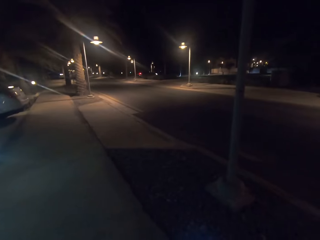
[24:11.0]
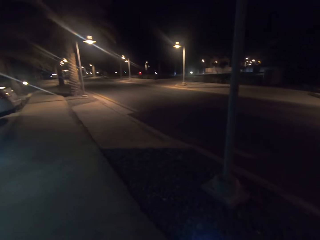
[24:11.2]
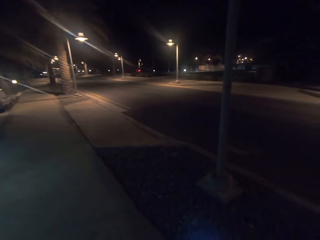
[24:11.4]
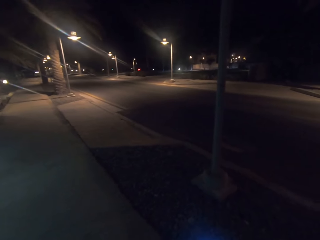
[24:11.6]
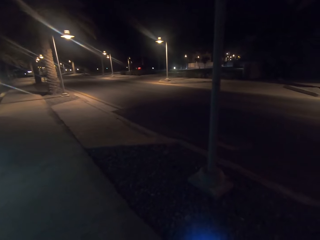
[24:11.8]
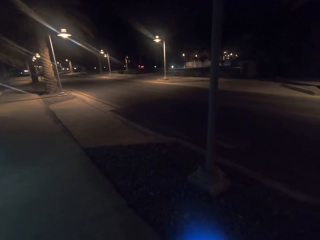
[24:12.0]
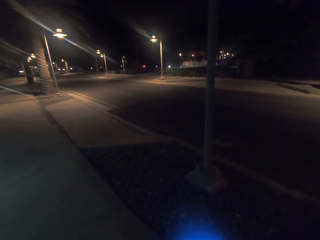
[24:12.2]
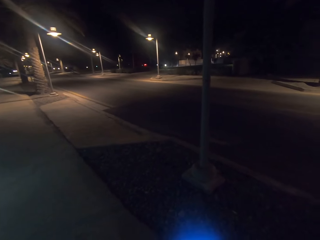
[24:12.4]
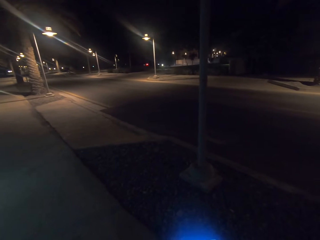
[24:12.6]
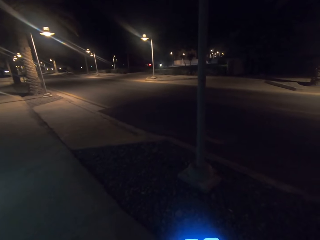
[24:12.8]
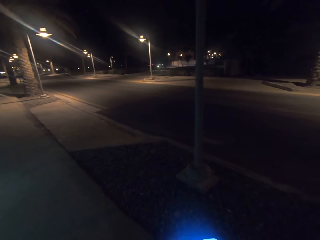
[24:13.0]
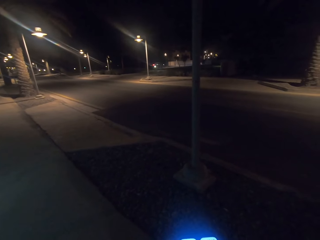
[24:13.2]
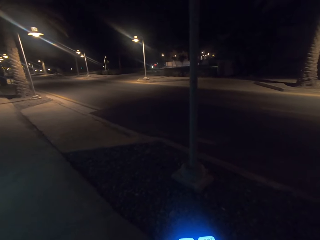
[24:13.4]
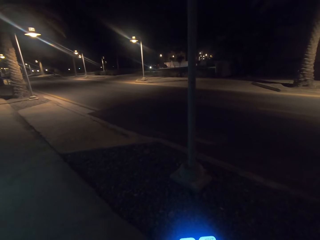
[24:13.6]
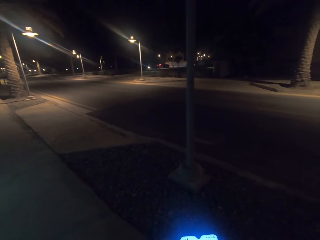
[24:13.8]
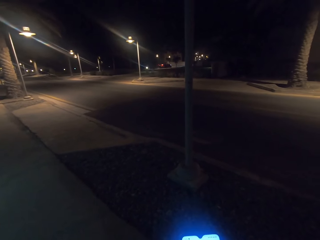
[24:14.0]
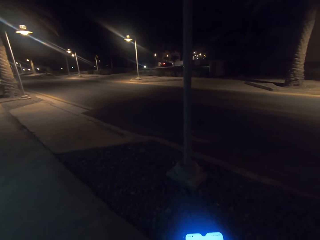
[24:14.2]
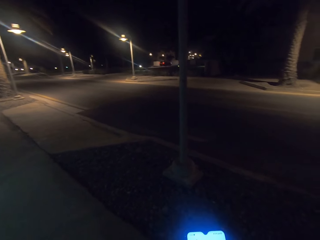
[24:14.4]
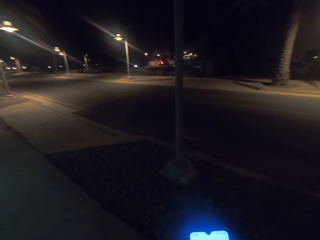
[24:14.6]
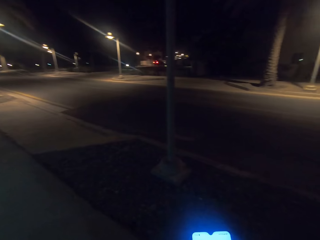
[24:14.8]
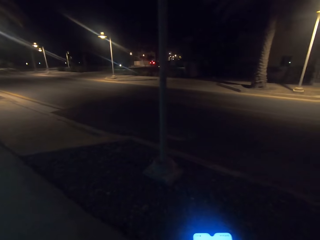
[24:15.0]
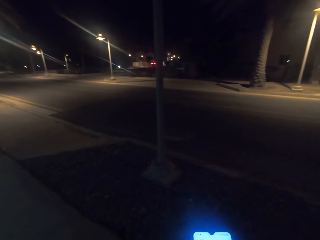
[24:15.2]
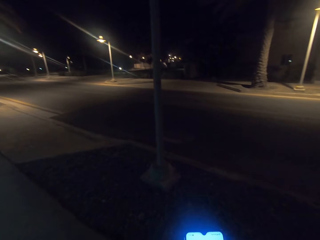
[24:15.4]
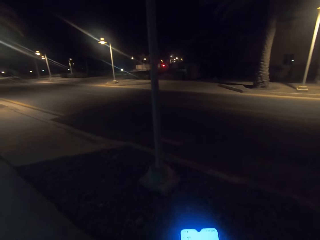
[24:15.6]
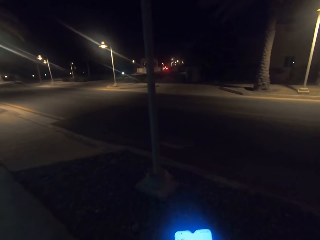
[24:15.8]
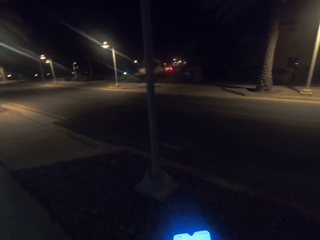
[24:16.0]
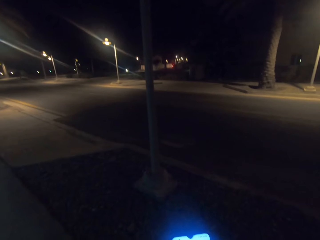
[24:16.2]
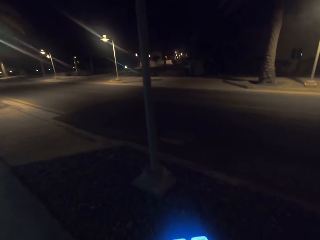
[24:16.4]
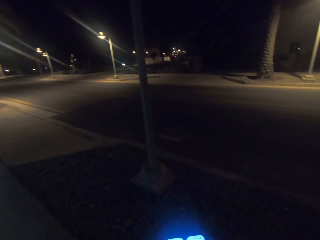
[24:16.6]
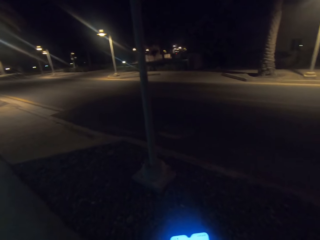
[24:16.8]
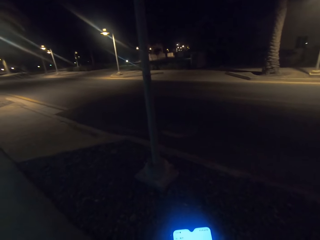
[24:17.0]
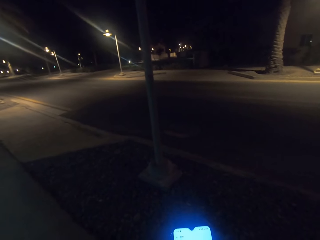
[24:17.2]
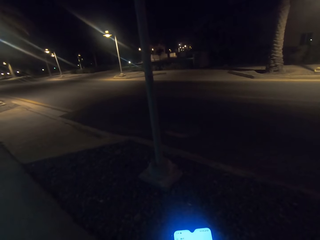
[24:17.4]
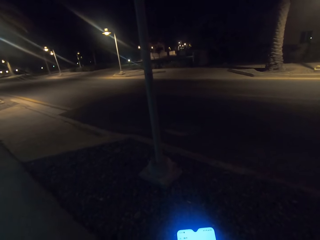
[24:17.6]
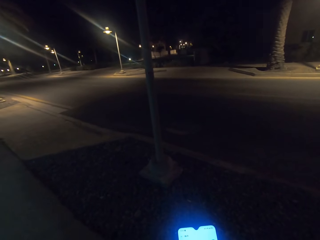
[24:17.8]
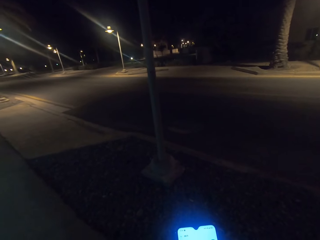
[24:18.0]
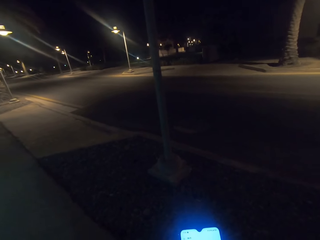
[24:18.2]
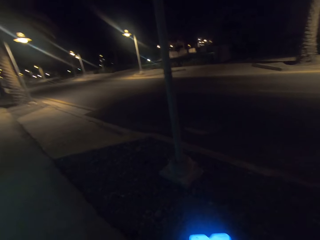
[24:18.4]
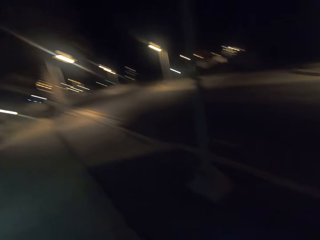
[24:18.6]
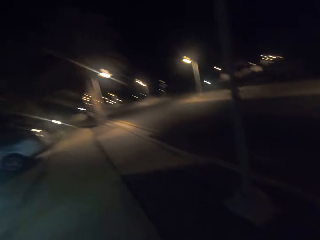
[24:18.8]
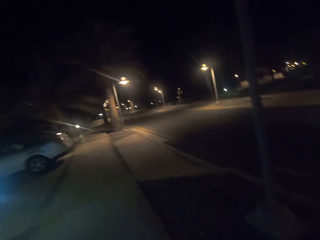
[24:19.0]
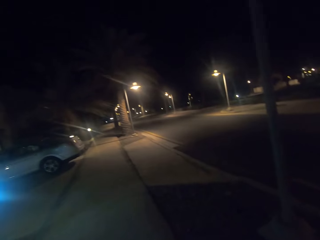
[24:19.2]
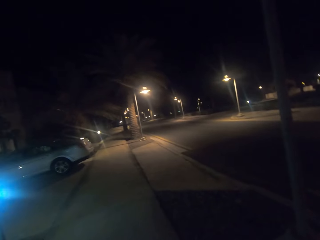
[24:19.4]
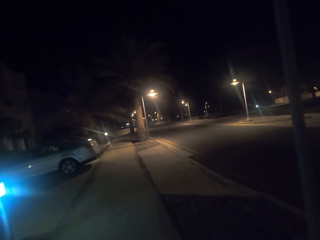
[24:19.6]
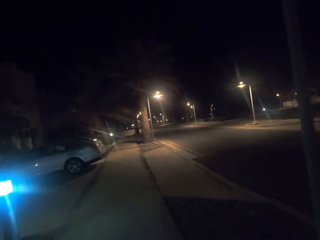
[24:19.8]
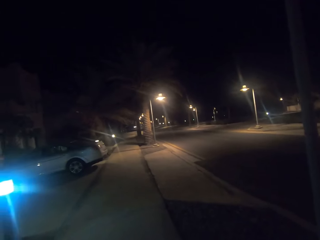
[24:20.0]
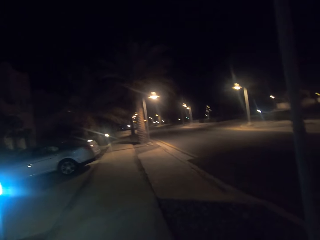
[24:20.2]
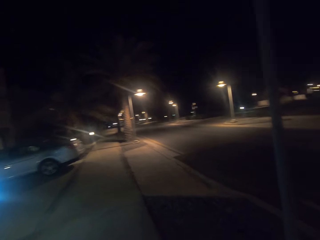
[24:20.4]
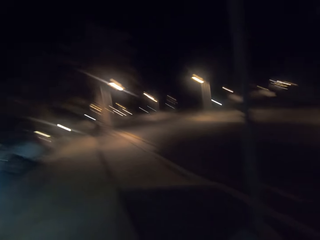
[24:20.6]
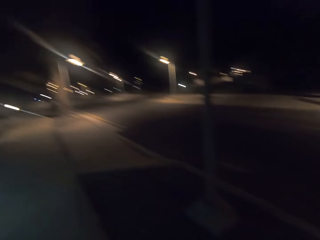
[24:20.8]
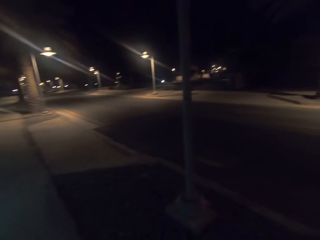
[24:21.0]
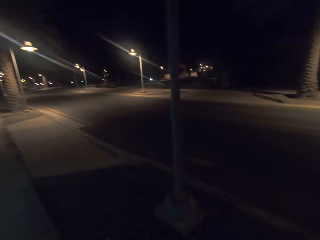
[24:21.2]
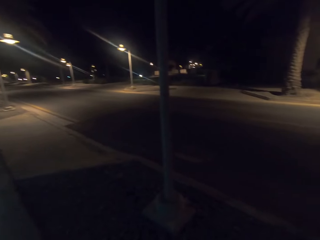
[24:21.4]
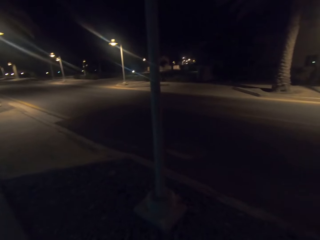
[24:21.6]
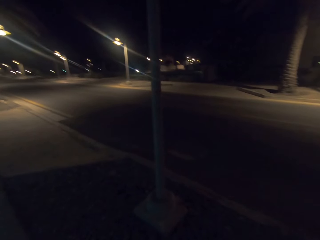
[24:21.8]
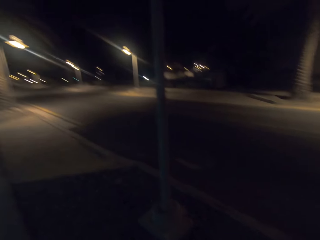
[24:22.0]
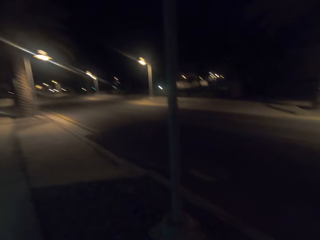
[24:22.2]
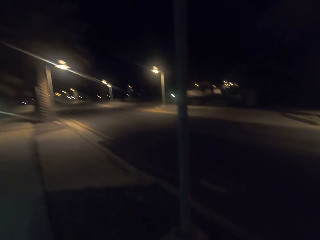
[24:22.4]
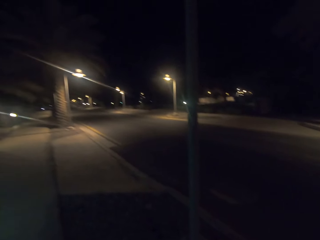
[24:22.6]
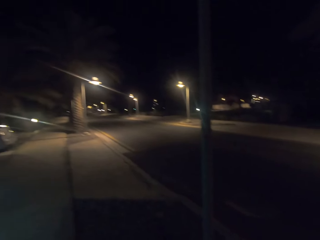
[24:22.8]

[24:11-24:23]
The camera wearer uses the phone. They look around.

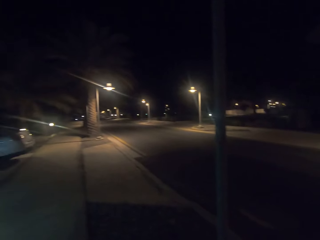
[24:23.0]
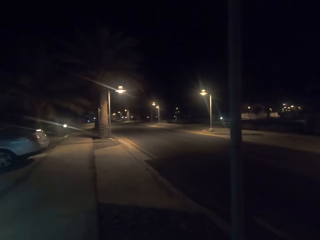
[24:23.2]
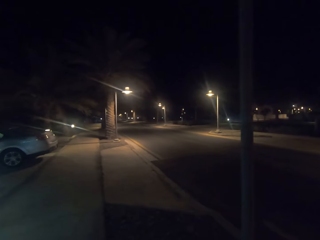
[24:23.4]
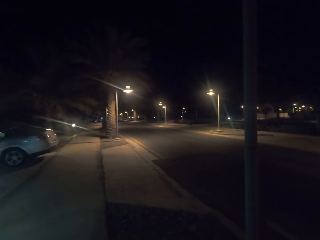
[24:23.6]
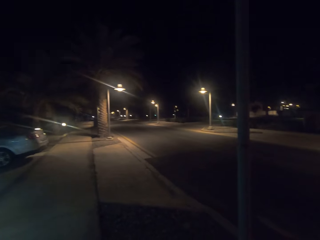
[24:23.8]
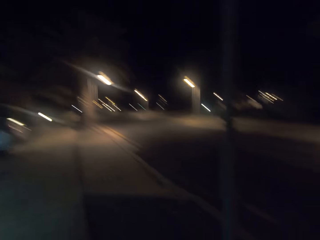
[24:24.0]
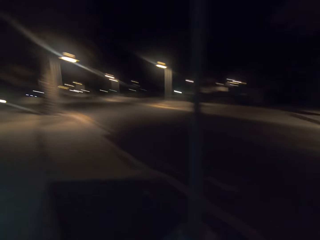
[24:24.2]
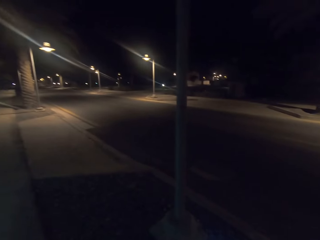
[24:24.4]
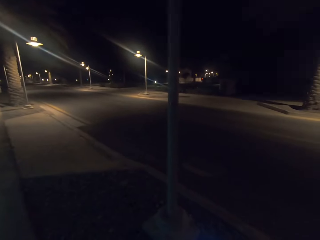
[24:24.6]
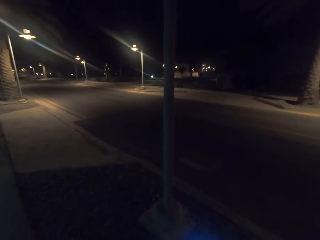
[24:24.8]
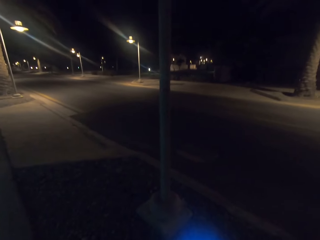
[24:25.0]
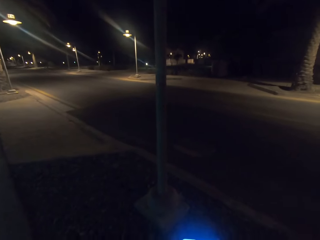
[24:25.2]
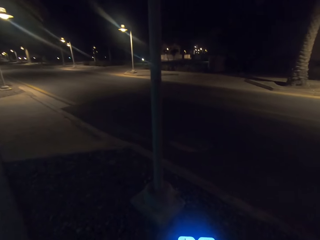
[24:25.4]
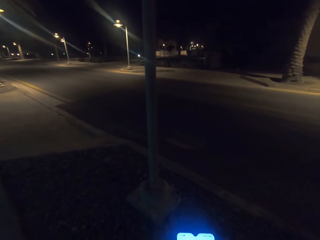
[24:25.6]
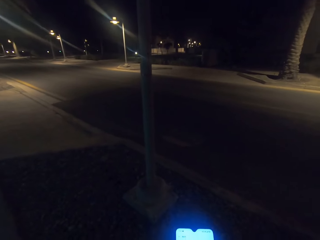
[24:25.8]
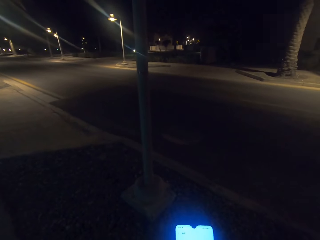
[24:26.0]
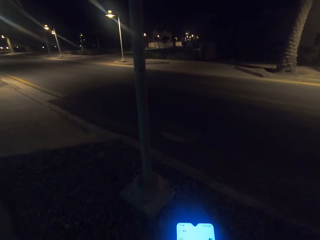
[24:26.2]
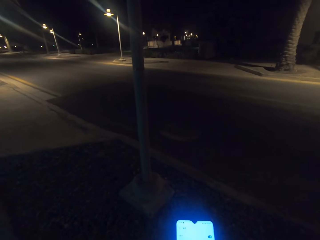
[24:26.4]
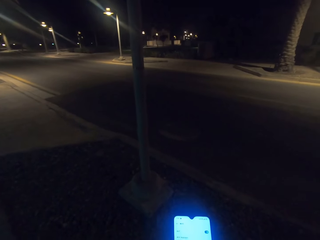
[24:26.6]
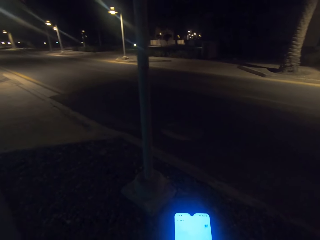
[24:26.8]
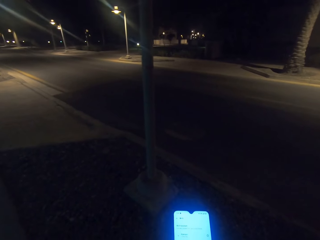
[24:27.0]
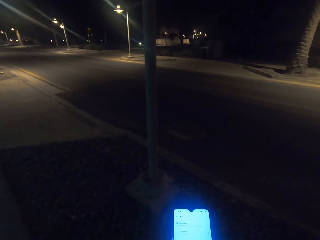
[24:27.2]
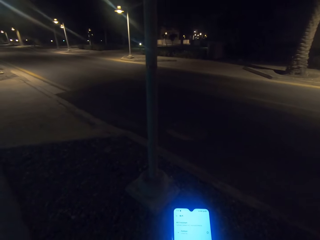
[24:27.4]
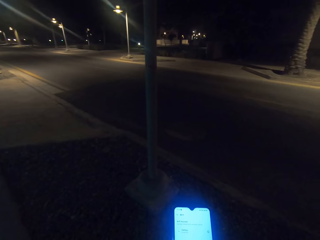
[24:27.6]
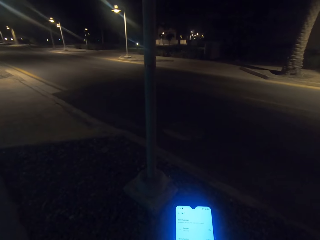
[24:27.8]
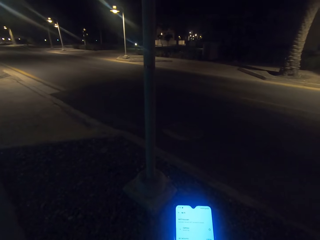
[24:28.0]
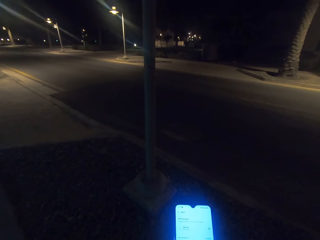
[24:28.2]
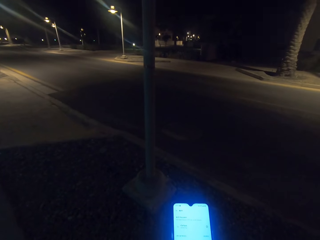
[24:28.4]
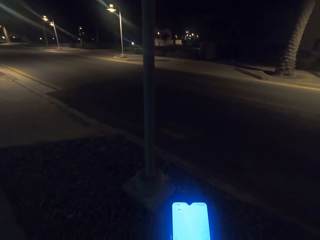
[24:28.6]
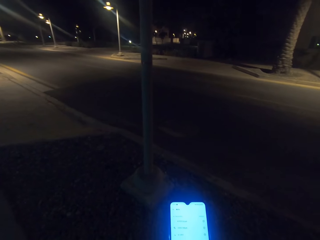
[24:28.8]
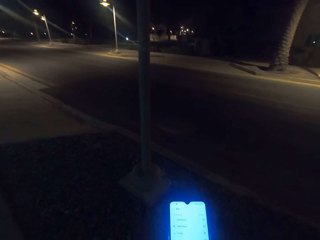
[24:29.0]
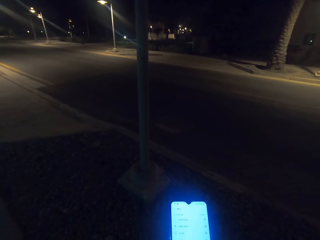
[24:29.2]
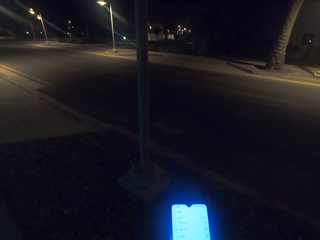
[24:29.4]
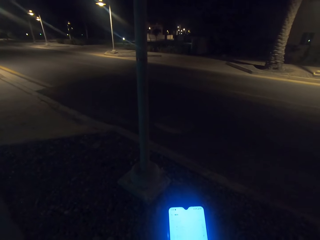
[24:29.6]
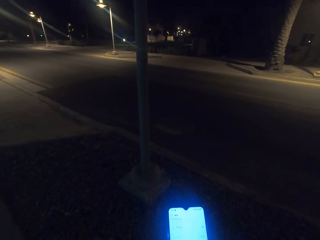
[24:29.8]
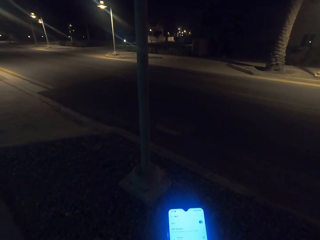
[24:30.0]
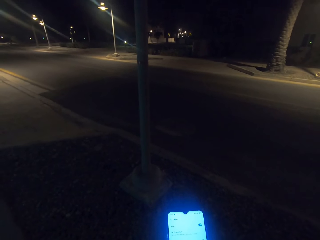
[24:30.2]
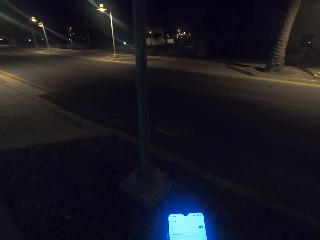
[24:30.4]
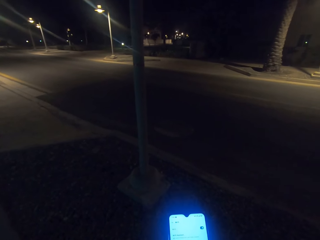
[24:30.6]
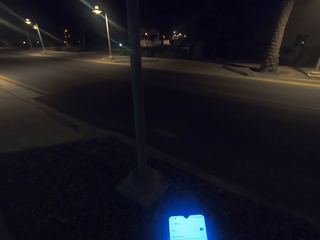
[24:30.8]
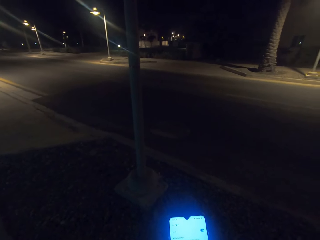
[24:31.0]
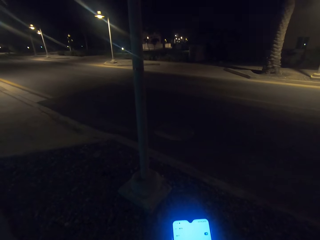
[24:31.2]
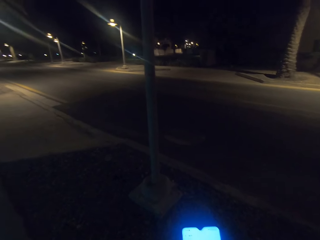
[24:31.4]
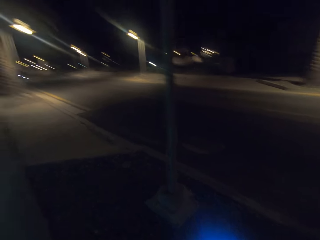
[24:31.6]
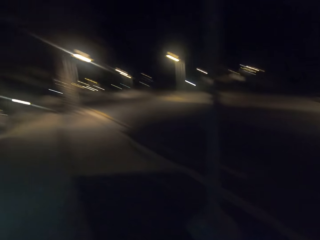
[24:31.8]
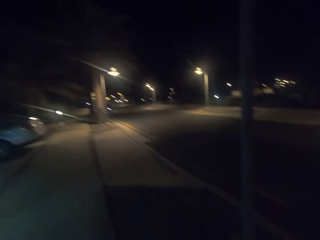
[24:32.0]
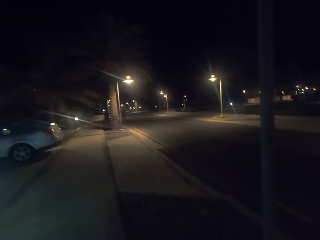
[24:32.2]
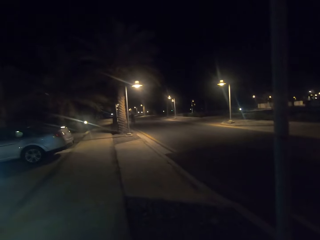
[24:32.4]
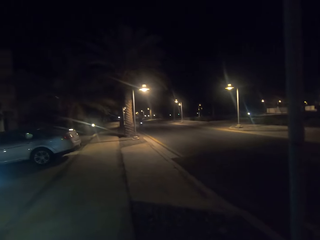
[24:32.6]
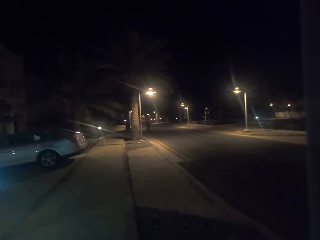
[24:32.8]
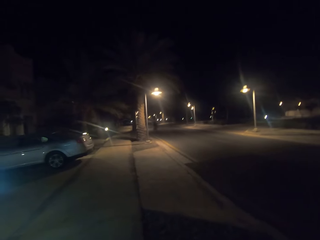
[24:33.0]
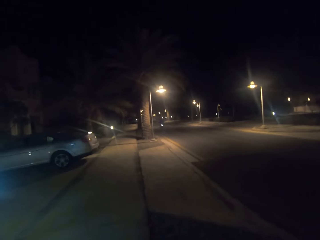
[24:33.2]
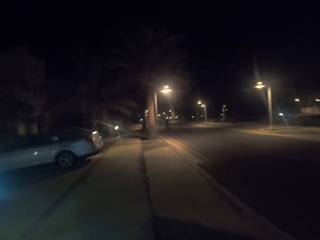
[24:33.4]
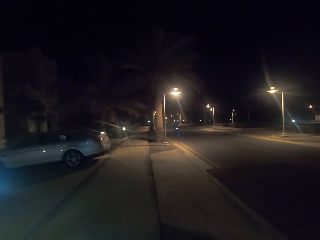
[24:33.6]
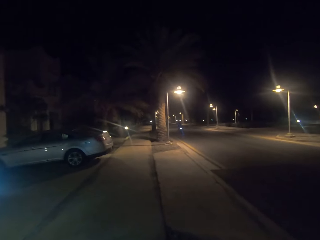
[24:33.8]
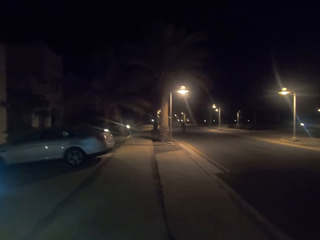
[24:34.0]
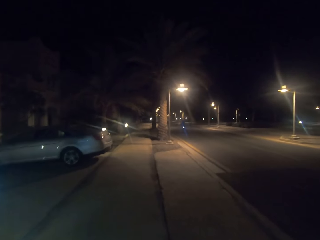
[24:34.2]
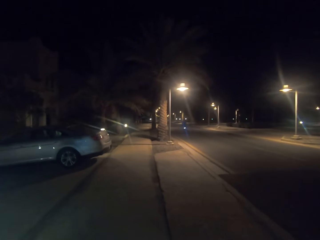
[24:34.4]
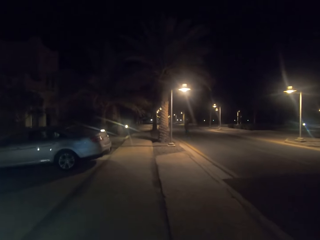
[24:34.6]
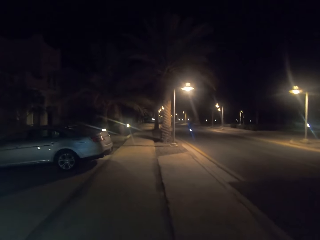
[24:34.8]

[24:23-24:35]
The camera wearer uses the phone. They look around.
